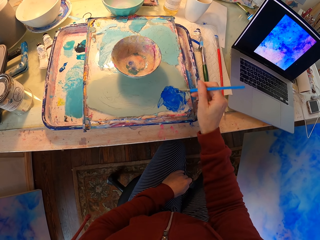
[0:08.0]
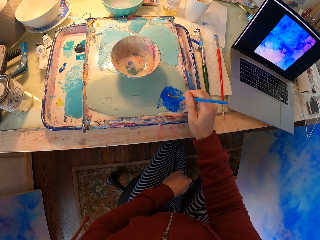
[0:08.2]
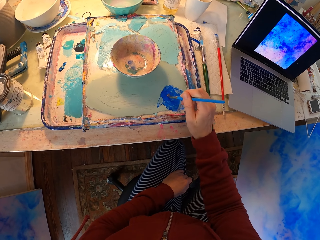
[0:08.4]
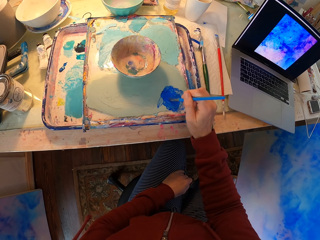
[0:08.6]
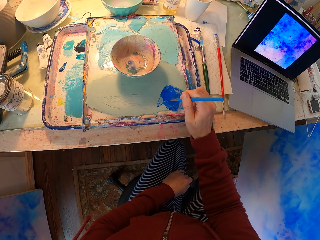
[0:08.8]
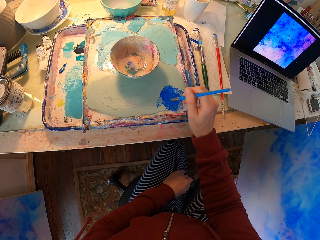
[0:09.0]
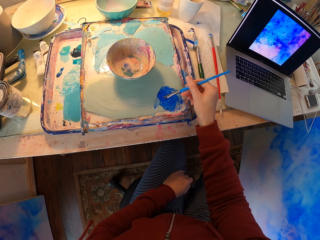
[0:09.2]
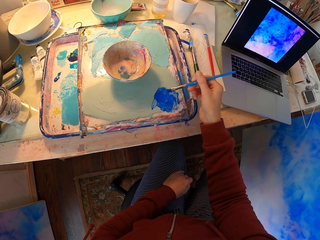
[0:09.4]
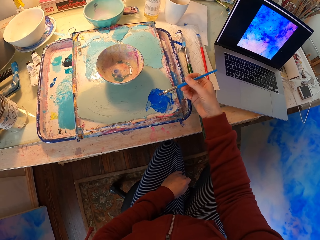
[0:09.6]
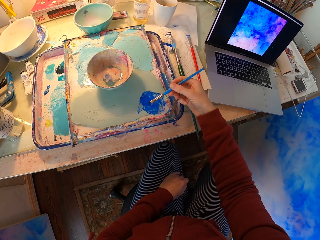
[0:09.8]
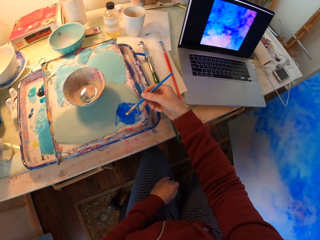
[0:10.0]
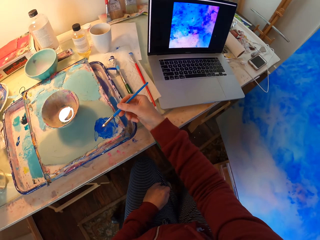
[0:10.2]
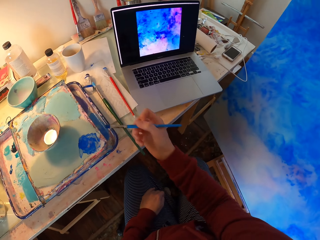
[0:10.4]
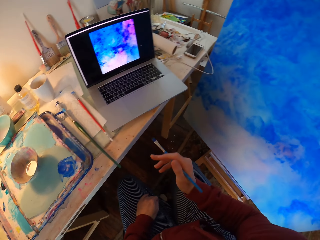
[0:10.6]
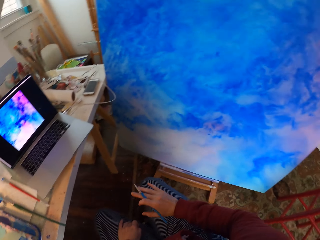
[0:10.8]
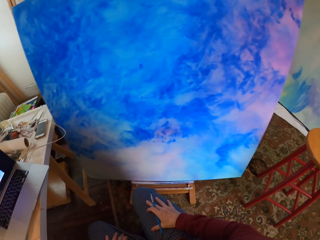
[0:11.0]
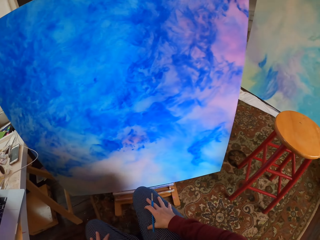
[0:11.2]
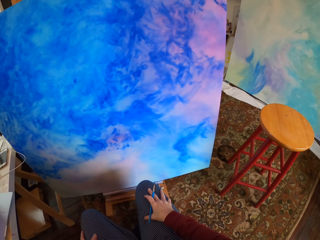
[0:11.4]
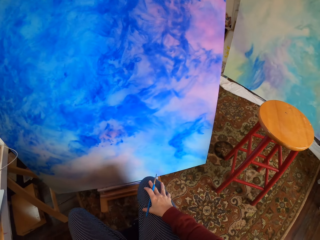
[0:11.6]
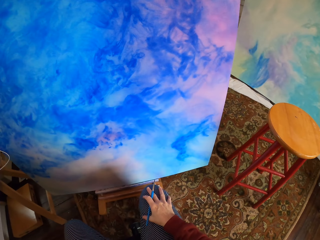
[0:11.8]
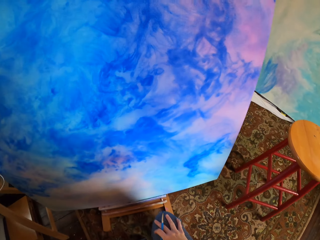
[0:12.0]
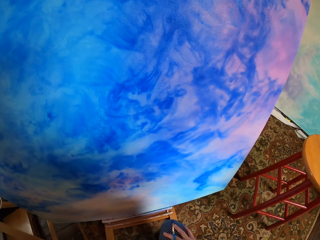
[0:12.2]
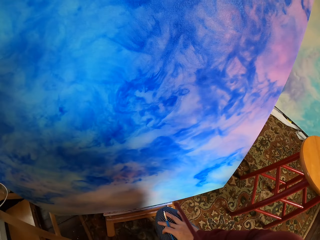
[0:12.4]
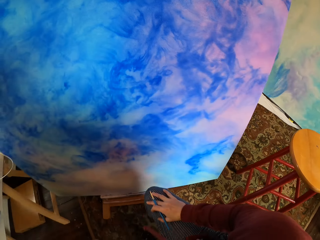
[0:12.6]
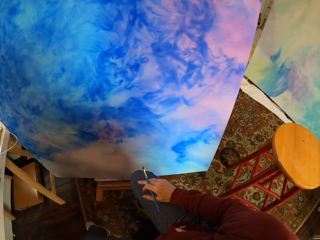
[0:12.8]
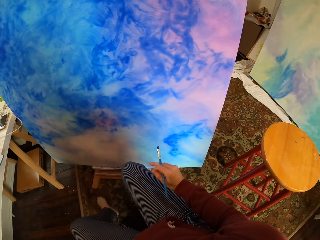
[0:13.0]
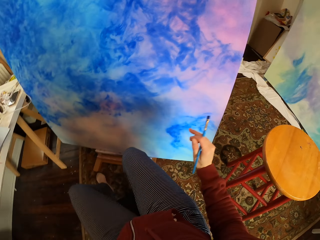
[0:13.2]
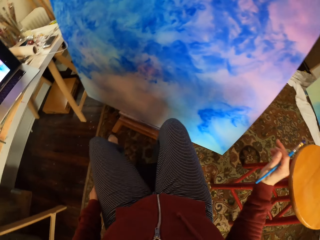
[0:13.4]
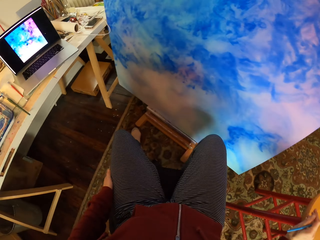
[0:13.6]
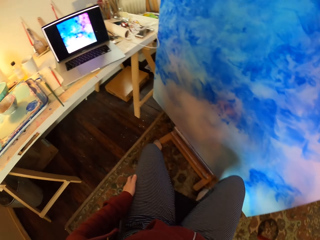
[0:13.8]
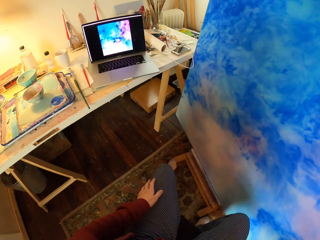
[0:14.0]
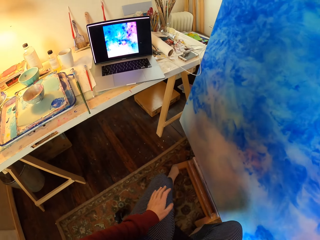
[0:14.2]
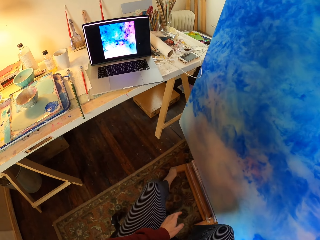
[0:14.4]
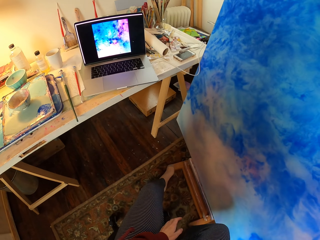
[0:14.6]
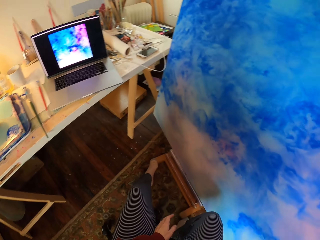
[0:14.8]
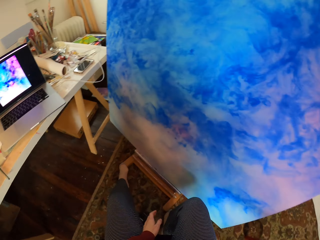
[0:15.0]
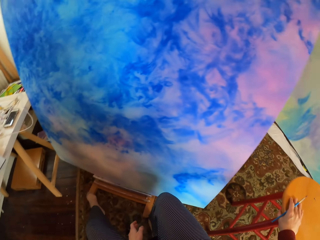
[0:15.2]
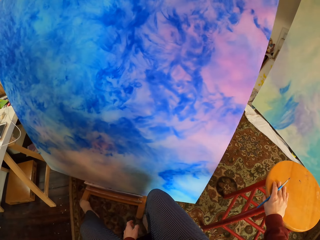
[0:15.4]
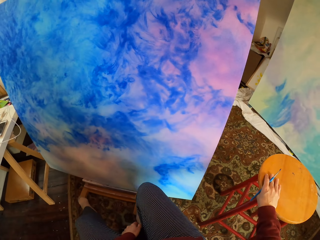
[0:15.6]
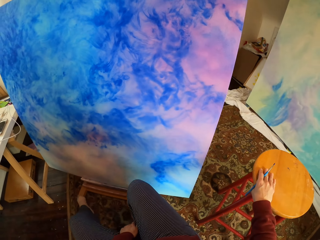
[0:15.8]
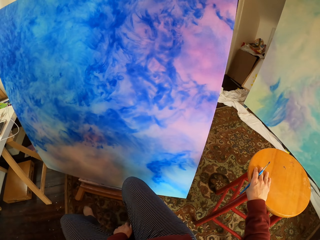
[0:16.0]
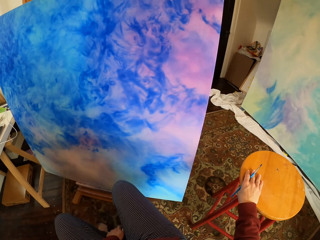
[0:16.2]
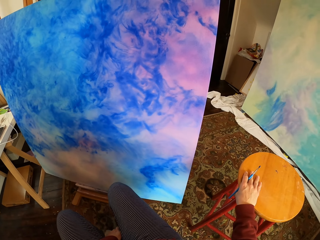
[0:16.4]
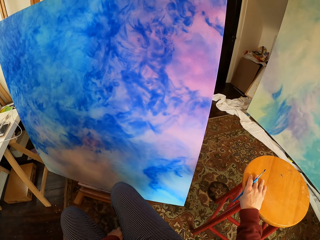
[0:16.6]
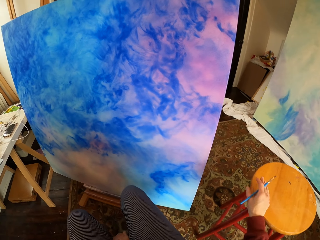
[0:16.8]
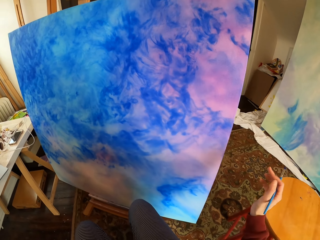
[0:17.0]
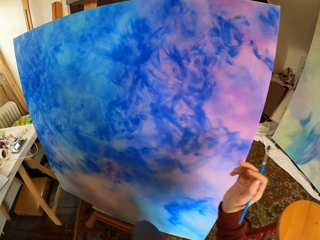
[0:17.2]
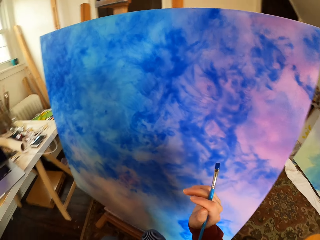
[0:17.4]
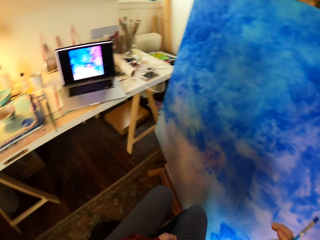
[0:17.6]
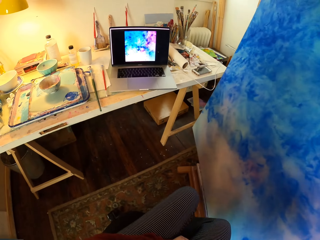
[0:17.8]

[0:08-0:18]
The camera wearer mixes the color on the palette. They dip the brush in the color. They look at the board. They turn on the chair. They look at the laptop. They look at the board.

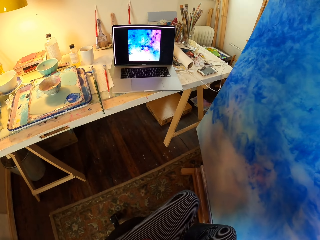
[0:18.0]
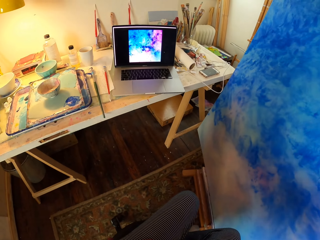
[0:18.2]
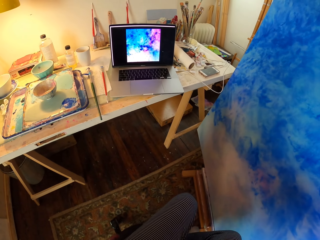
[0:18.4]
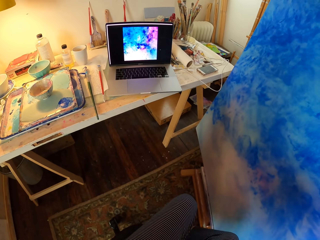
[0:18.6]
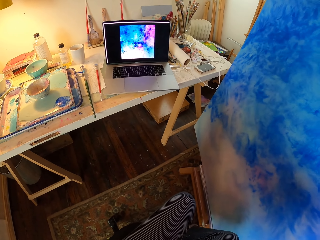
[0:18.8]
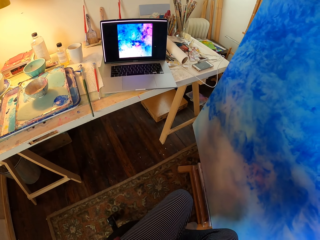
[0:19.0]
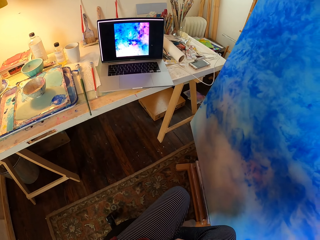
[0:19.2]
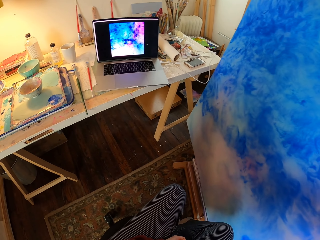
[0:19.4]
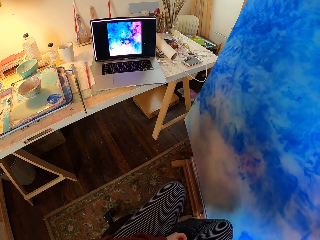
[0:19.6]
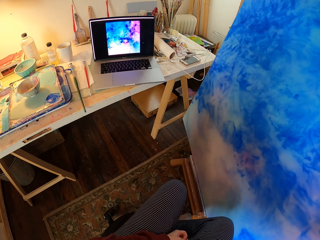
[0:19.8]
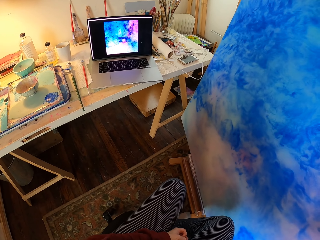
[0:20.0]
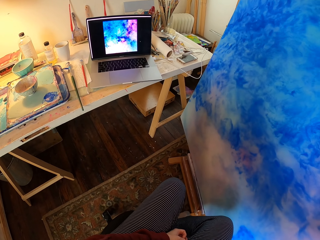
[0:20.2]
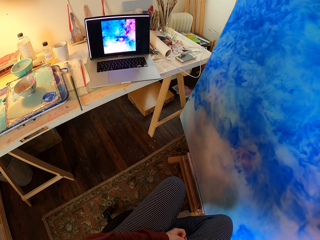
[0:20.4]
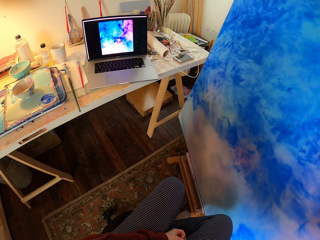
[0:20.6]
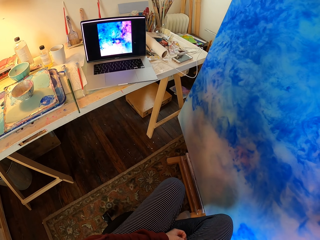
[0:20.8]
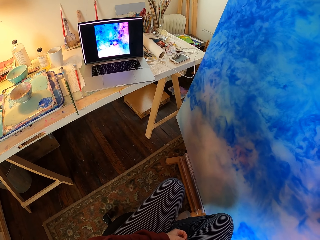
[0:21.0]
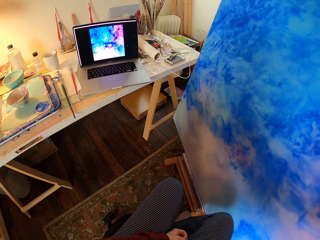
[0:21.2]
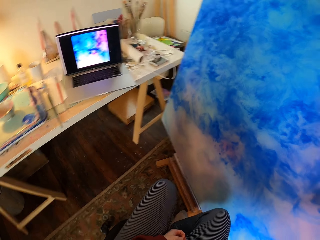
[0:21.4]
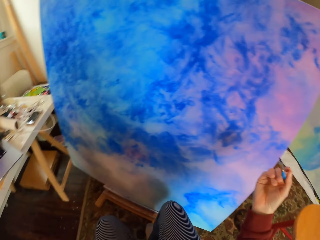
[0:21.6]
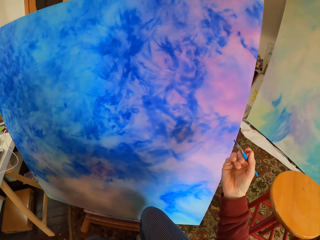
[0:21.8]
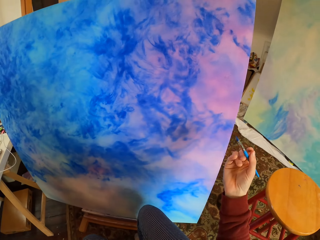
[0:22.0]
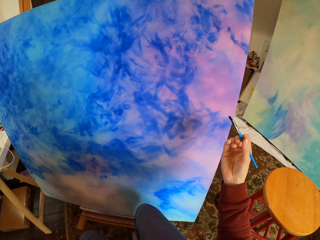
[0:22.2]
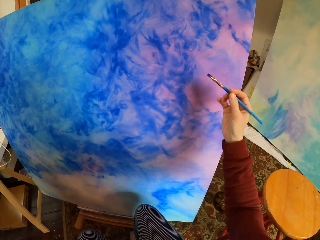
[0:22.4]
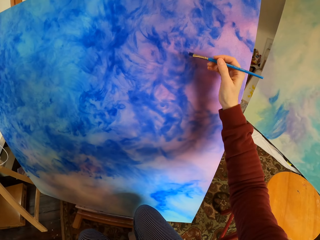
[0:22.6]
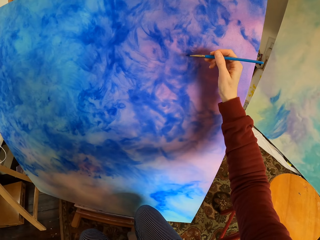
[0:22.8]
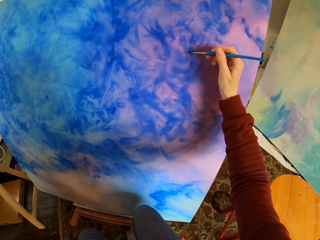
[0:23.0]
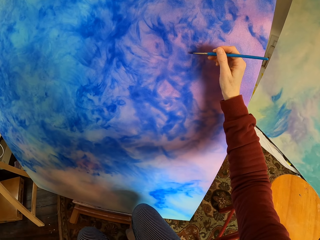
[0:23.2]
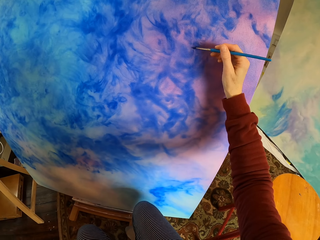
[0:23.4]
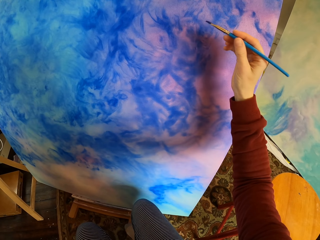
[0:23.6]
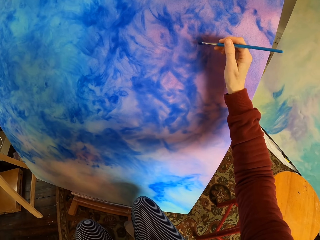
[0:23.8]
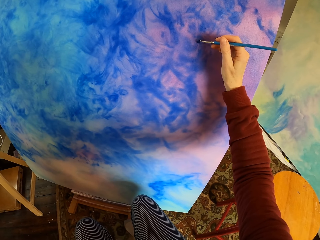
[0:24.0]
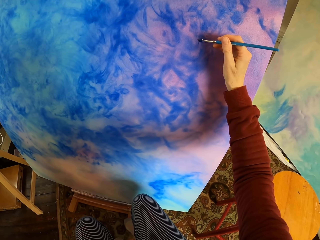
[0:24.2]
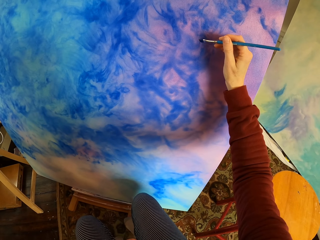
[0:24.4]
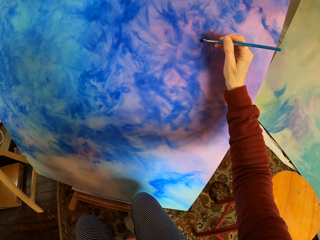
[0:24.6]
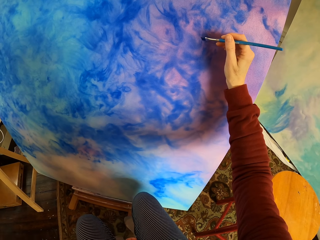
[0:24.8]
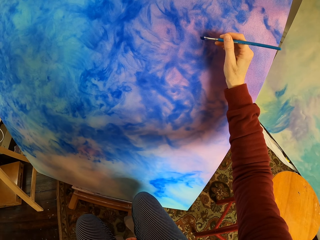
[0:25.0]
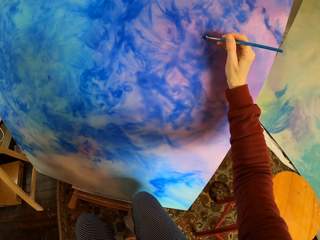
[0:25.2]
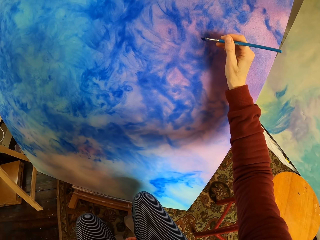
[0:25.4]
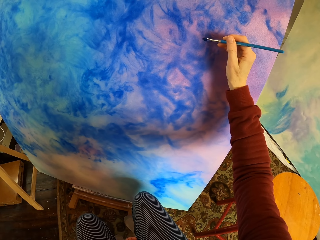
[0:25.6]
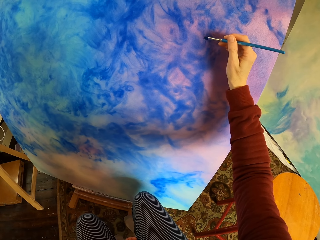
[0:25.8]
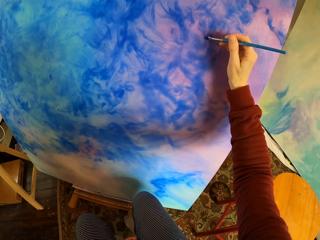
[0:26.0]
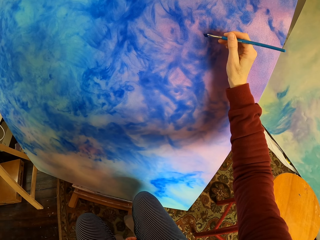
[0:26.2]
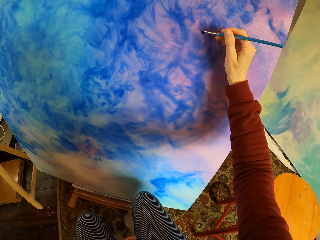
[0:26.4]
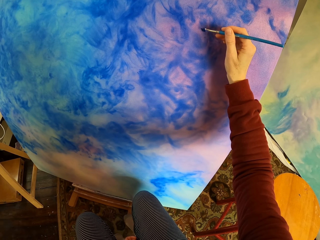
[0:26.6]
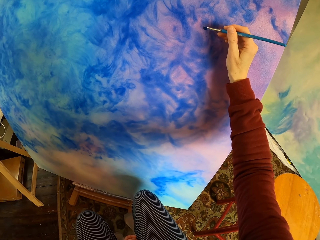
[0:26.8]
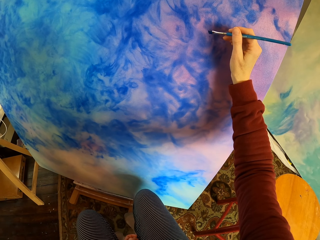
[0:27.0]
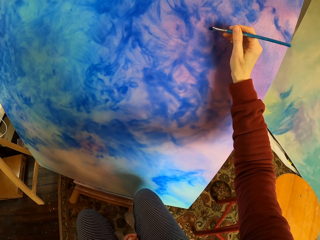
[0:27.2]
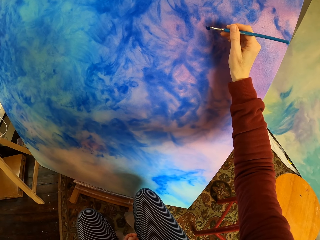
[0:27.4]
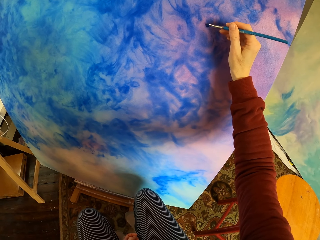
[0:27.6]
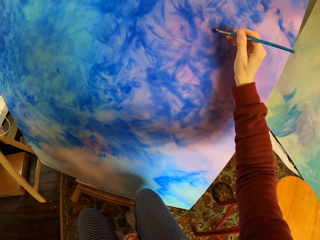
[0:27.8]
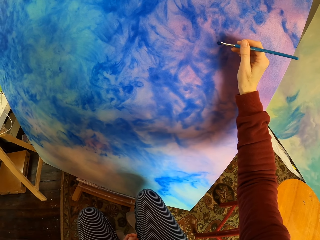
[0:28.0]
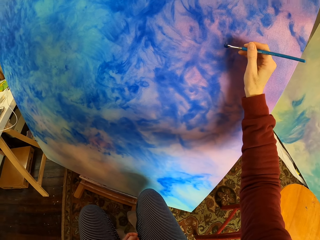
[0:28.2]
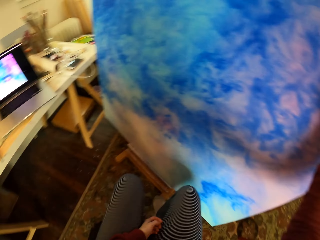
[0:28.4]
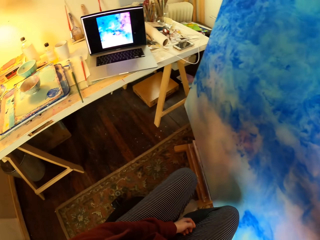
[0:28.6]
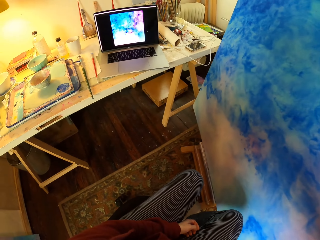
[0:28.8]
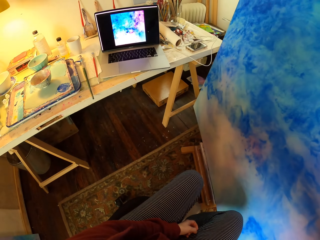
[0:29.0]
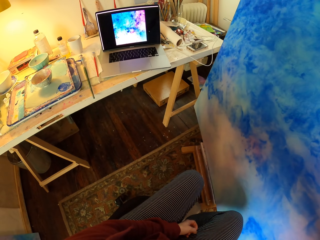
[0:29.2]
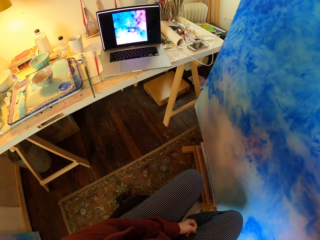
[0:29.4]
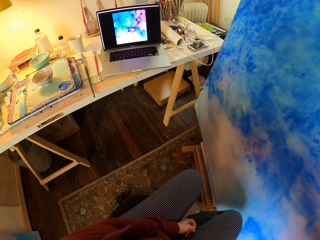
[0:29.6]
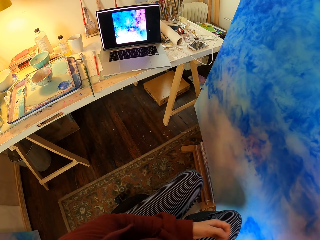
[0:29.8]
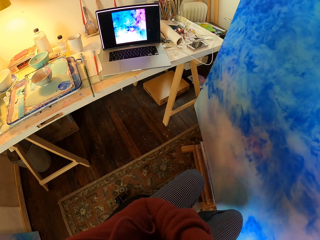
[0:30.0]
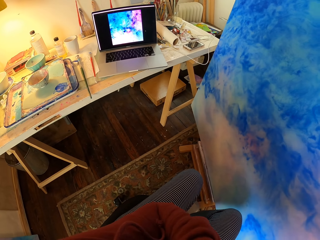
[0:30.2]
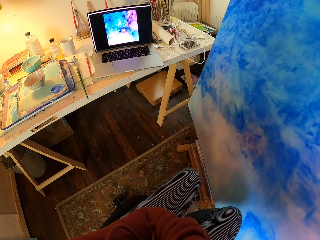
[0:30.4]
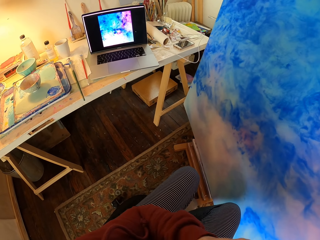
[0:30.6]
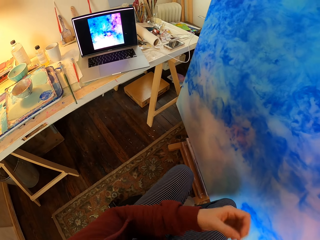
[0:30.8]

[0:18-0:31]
The camera wearer looks on the painting on the paper. They look on the laptop painting. They brush the board. They look at the laptop.
